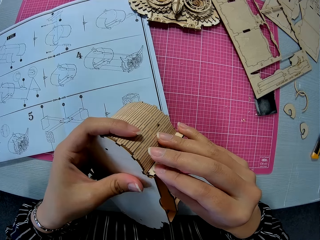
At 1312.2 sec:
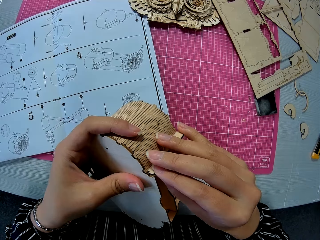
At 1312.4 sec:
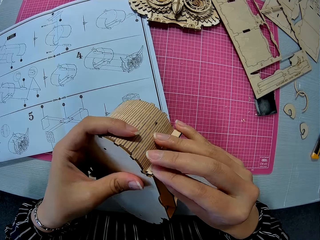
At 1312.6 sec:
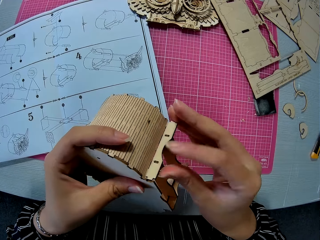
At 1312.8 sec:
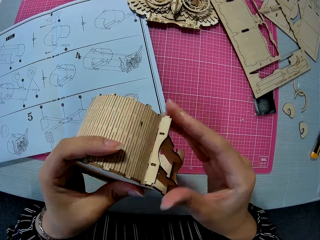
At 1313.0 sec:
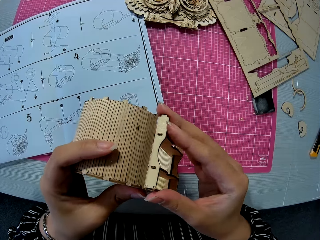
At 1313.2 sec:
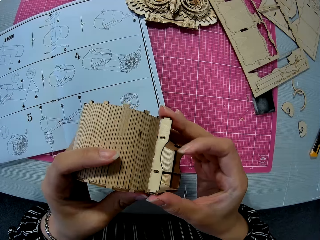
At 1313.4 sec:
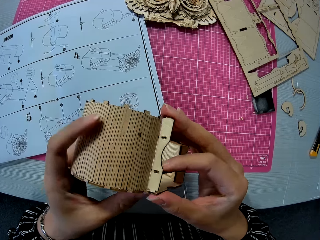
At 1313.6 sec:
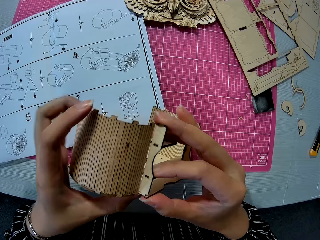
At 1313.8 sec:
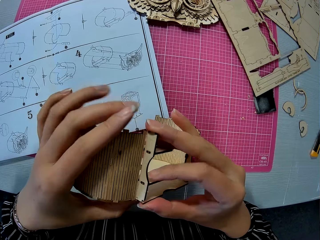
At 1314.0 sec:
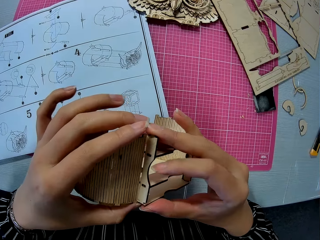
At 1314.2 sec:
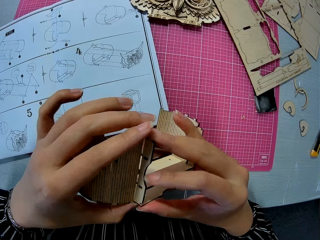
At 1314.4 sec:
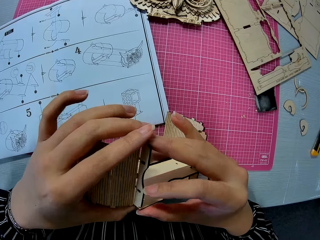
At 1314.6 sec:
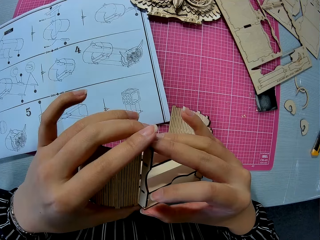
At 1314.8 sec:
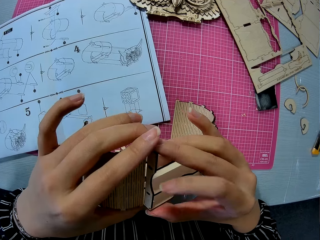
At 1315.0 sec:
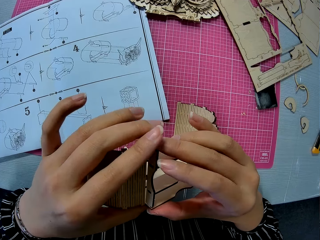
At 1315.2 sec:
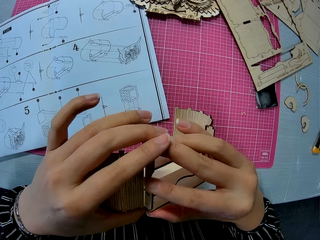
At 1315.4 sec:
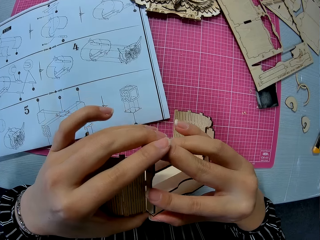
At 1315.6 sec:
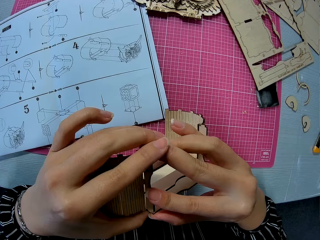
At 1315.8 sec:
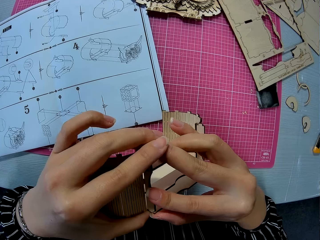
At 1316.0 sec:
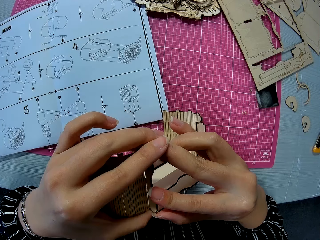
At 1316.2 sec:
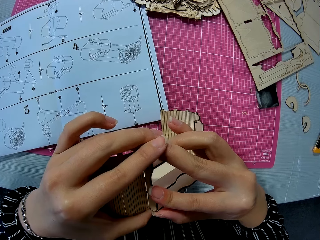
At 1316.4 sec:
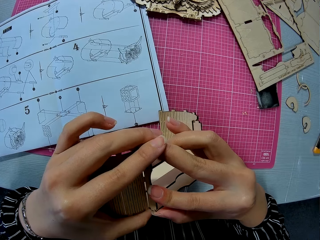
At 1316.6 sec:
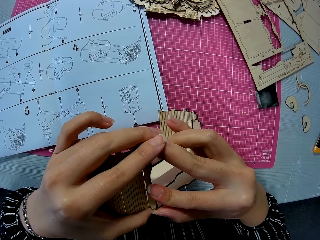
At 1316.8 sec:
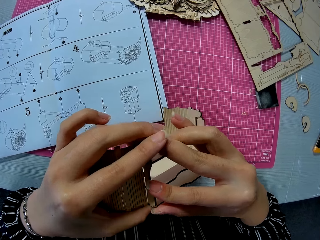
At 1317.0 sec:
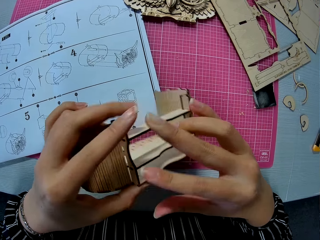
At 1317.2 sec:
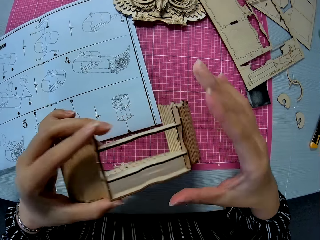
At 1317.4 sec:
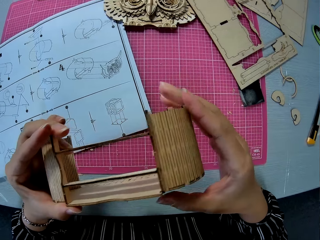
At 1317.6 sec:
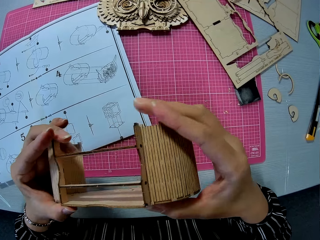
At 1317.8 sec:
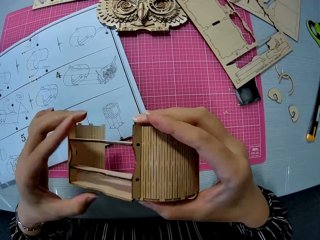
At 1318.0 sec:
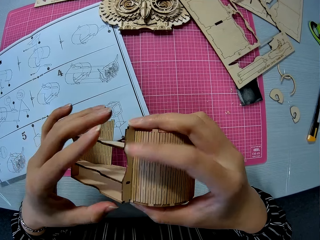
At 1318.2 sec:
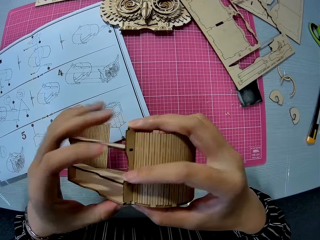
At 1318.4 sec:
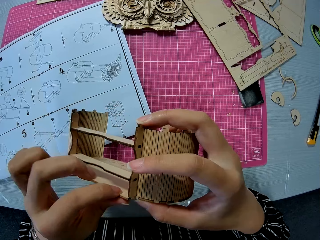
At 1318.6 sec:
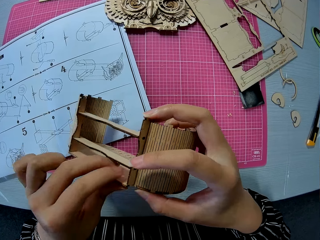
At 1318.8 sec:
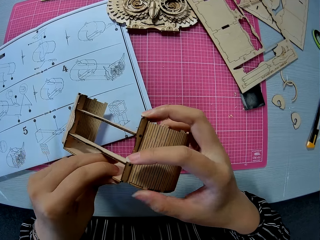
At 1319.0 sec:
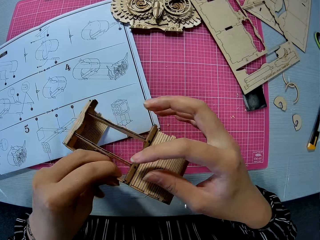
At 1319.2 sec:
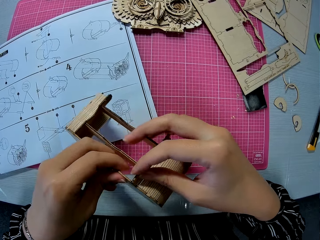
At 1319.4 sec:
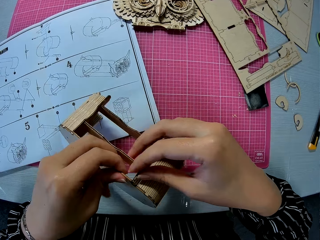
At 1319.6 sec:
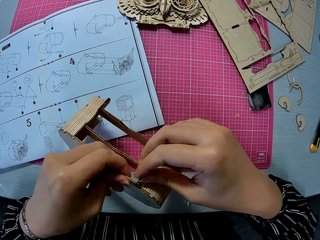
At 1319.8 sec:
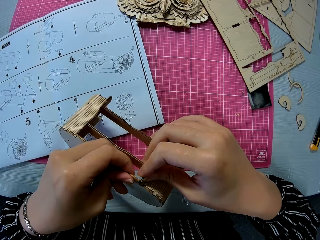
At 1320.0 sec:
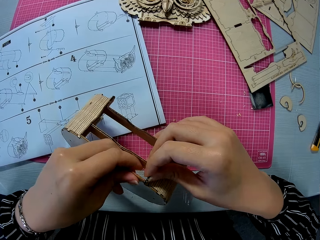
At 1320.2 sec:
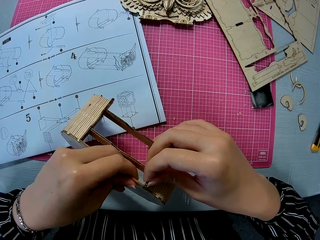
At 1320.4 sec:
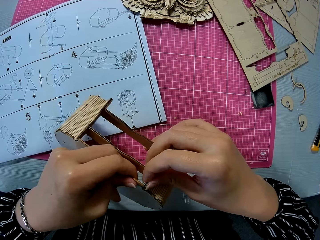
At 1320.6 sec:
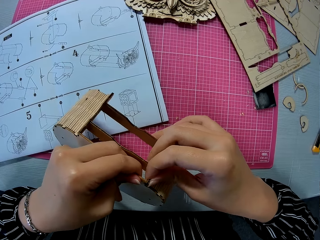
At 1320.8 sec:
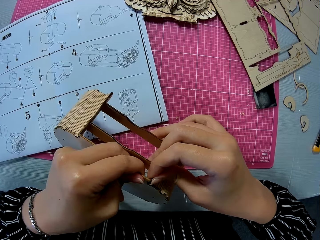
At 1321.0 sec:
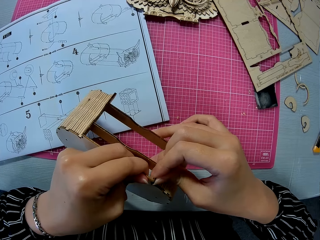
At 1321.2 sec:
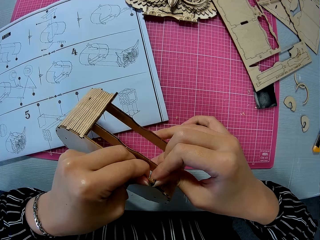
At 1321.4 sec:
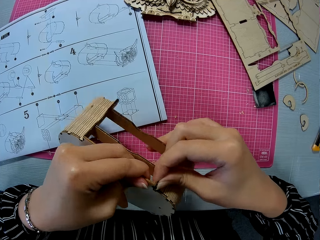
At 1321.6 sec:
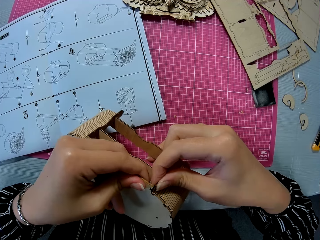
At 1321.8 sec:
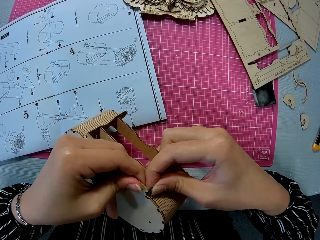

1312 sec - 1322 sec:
The camera wearer adjusts pieces of laser cut on a laser cut model.

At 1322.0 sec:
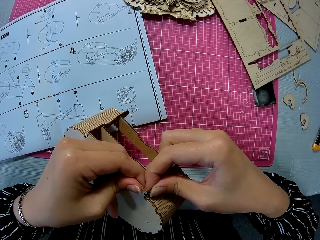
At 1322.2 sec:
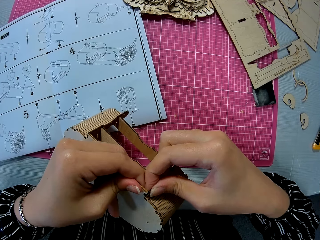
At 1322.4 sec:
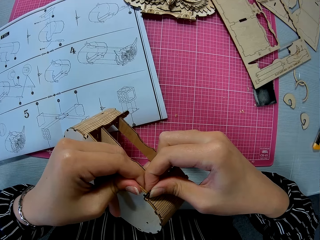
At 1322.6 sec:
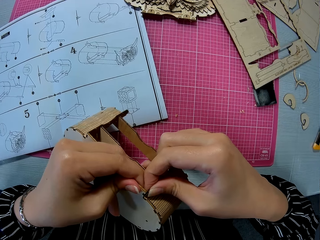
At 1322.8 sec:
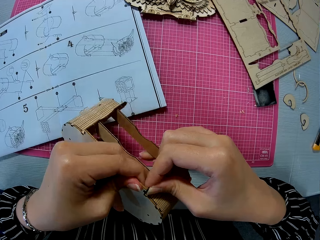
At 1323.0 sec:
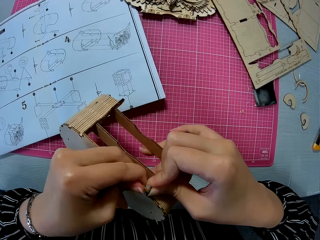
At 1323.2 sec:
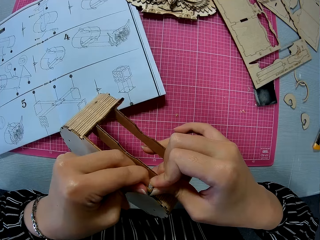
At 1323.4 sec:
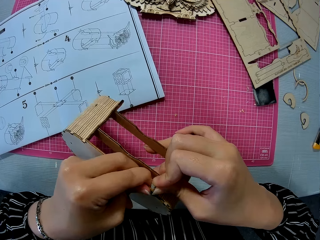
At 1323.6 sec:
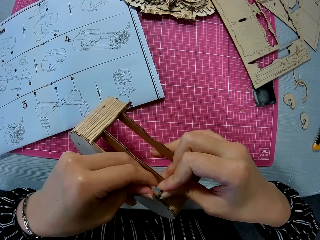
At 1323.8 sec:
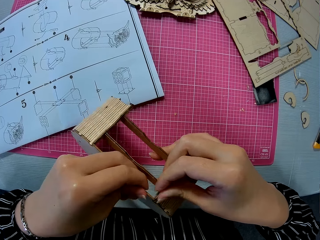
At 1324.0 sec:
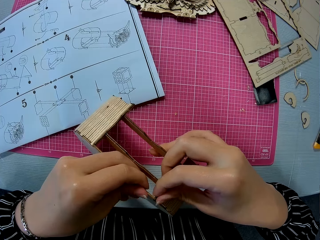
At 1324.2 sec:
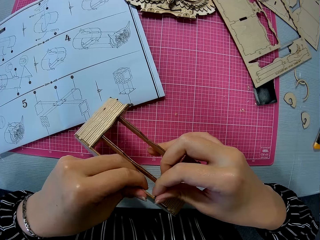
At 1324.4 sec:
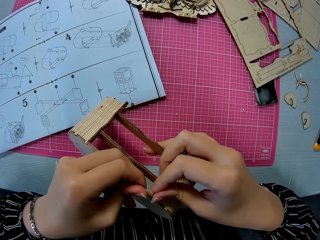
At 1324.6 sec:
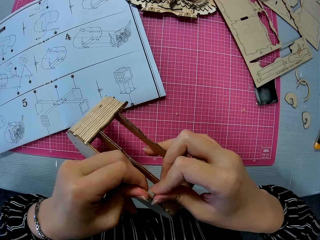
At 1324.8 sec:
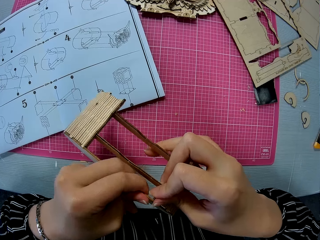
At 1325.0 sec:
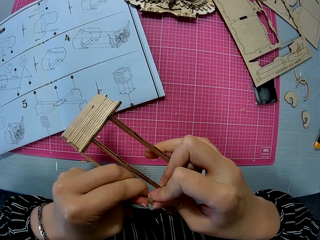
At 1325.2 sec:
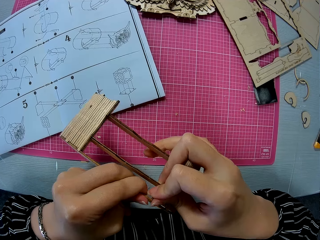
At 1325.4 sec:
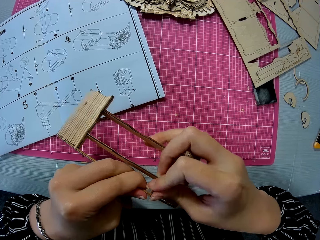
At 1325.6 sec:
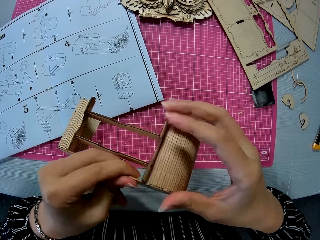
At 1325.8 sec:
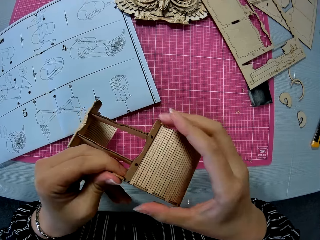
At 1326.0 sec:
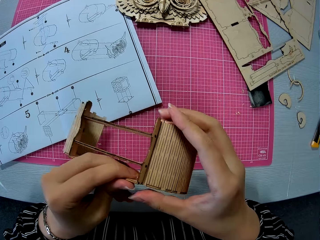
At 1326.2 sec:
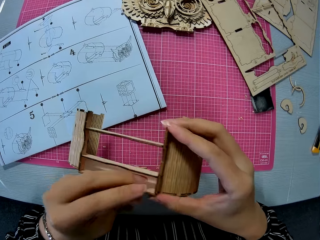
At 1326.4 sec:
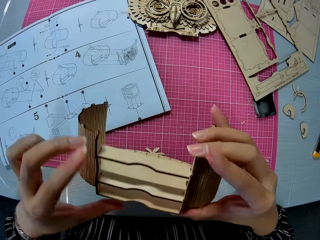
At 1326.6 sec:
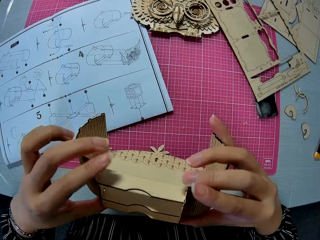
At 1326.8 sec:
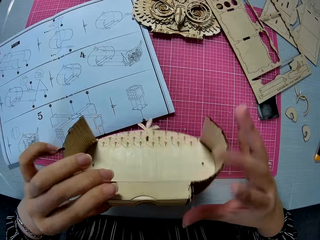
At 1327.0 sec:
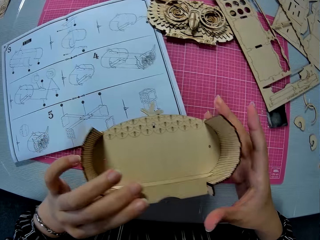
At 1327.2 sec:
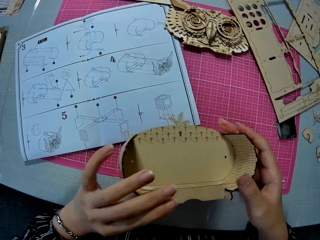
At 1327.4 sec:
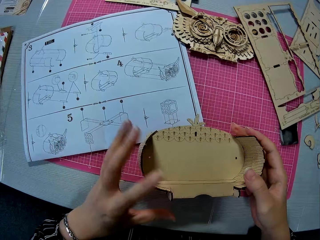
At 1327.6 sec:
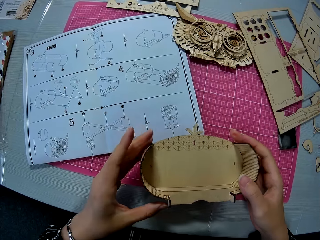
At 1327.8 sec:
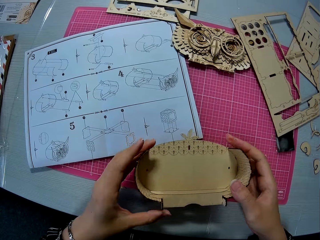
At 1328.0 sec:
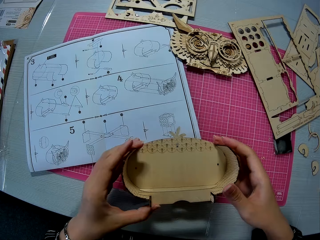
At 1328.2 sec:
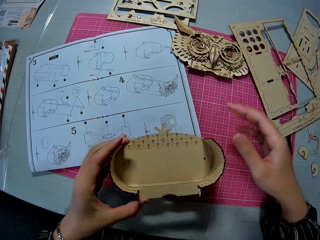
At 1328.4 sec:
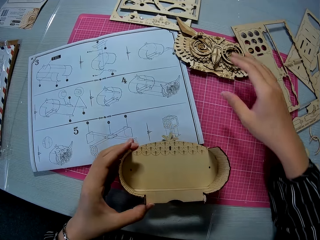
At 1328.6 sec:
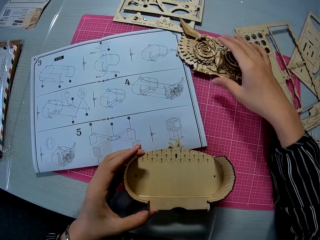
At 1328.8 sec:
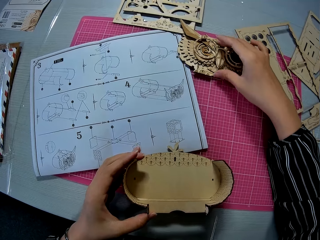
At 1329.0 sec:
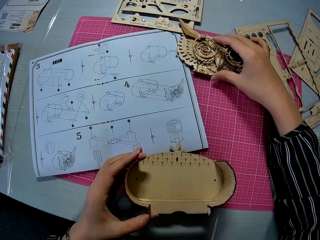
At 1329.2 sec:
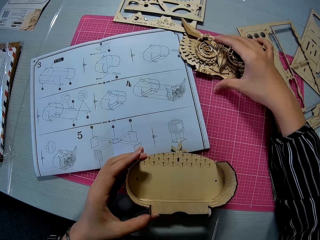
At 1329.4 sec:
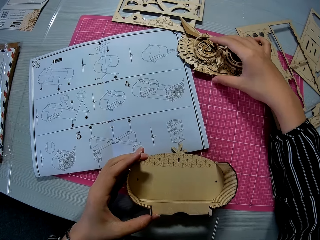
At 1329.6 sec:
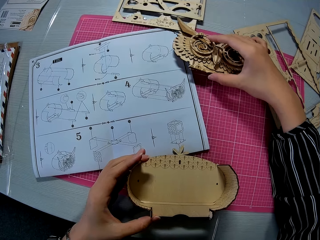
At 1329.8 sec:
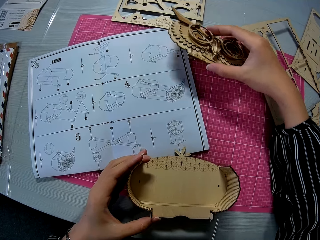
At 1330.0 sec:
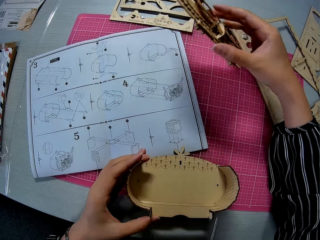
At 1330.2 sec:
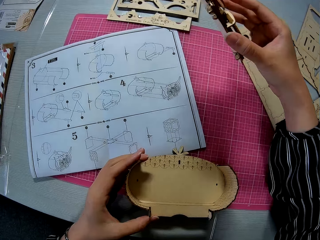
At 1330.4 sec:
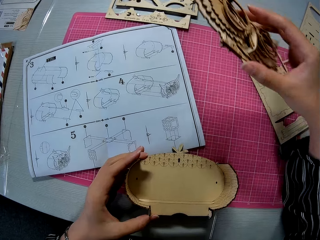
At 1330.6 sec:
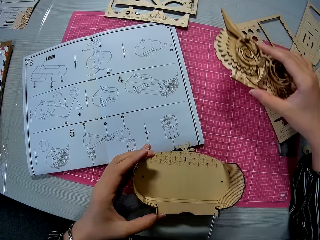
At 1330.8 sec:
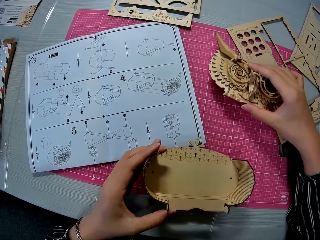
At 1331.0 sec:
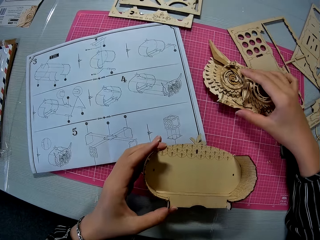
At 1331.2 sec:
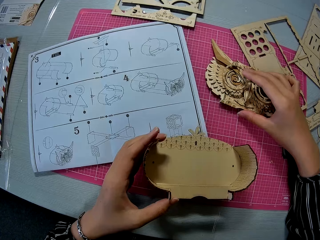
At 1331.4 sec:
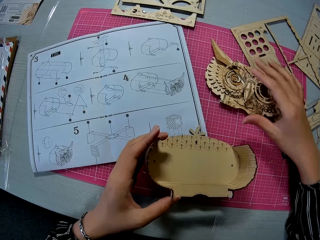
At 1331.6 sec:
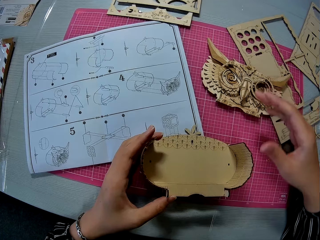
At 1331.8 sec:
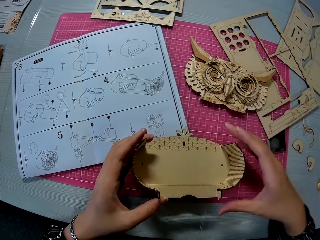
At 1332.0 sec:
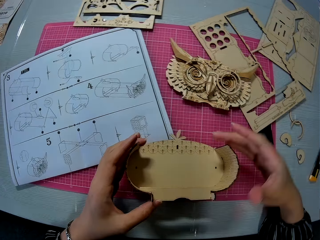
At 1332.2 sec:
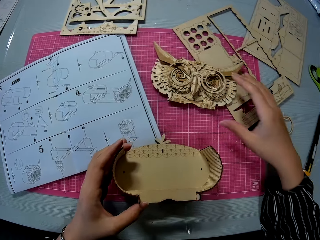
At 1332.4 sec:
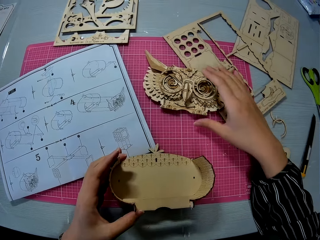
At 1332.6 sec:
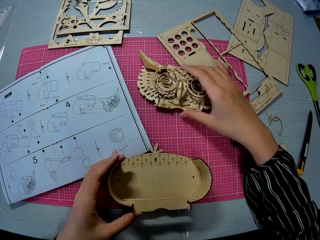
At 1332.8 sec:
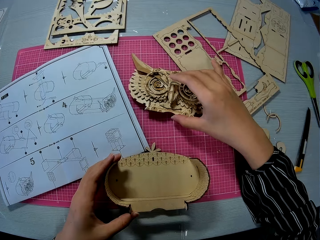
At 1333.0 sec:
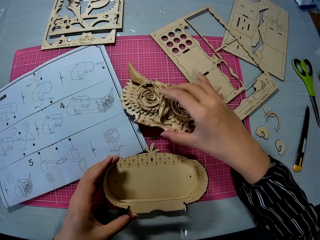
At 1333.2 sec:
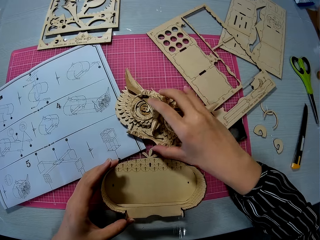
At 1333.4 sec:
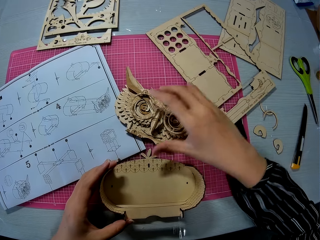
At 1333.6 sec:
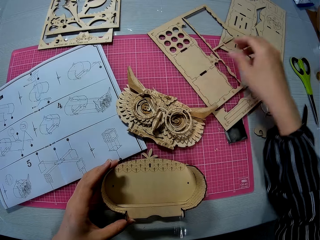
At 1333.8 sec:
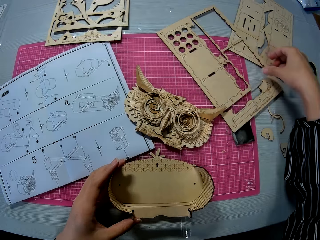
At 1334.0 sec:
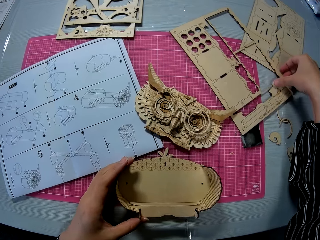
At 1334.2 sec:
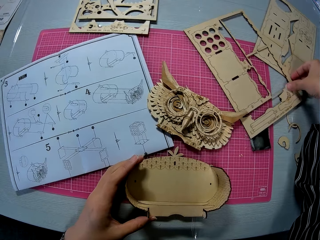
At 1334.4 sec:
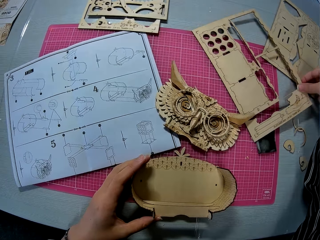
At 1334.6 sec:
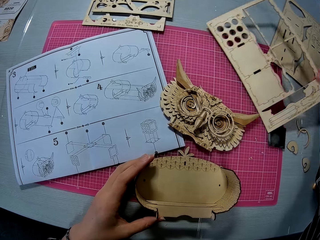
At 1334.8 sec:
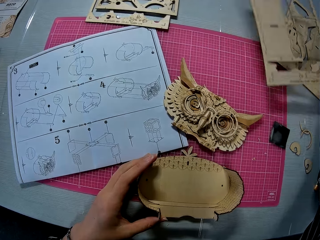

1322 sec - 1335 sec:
The camera wearer flips a laser cut model on a hand. They adjust pieces of laser cut on the laser cut model. They put down the laser cut model on a cutting mat. They move the other assembled piece on the cutting mat. They pick up the laser cut model from the cutting mat. They put down the laser cut model on the cutting mat. They move the laser cut model on the cutting mat. They move a wooden puzzle sheet on the cutting mat.
